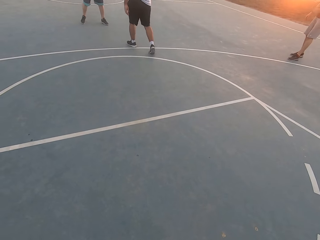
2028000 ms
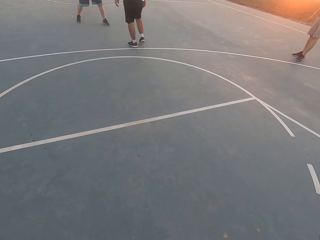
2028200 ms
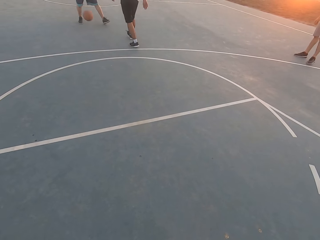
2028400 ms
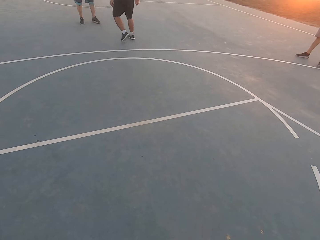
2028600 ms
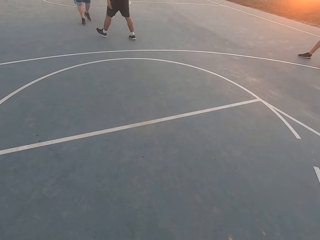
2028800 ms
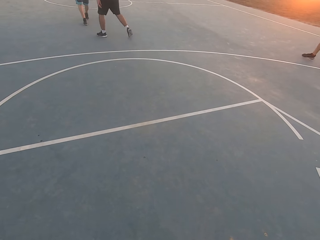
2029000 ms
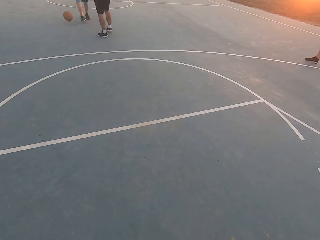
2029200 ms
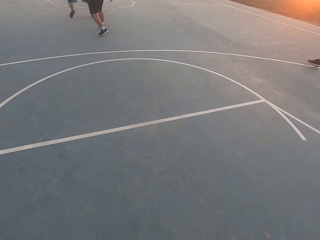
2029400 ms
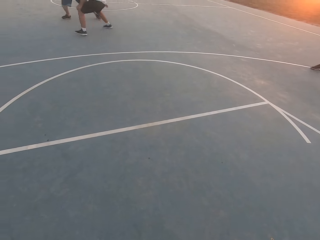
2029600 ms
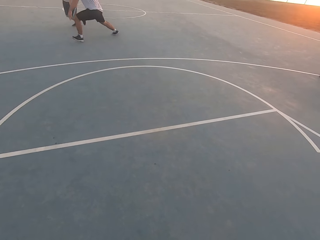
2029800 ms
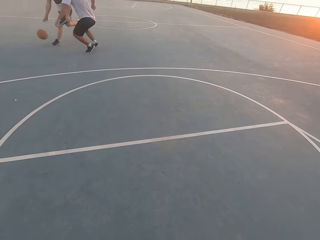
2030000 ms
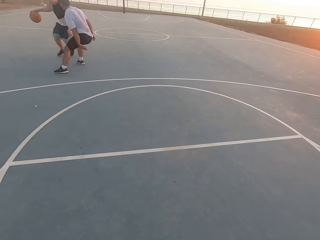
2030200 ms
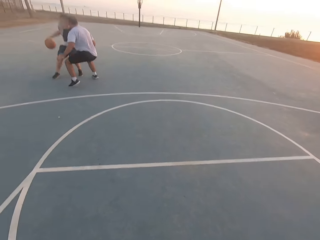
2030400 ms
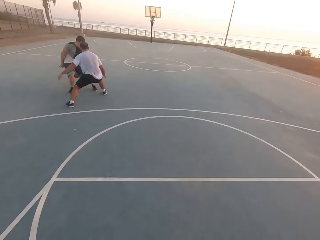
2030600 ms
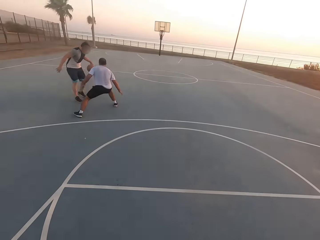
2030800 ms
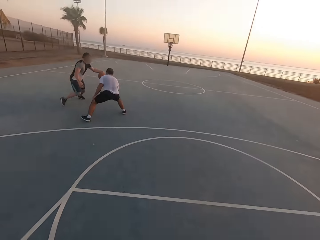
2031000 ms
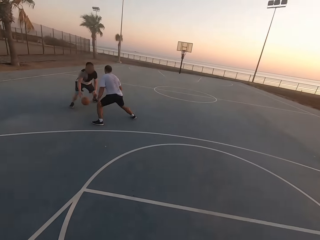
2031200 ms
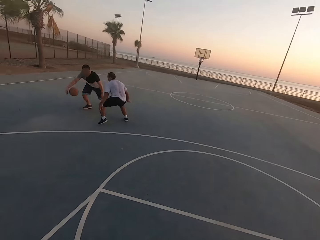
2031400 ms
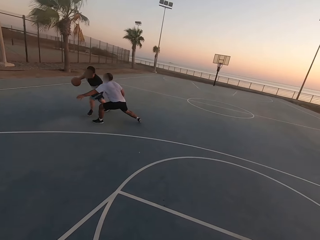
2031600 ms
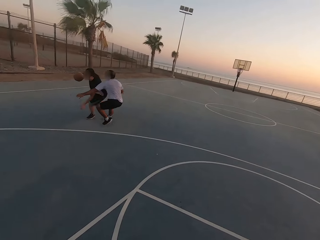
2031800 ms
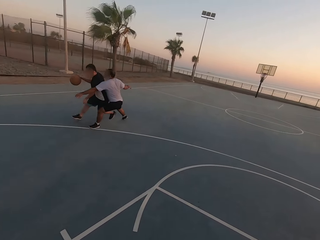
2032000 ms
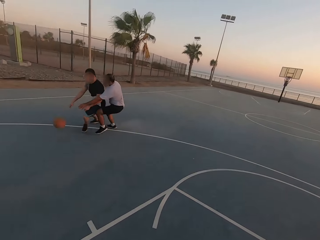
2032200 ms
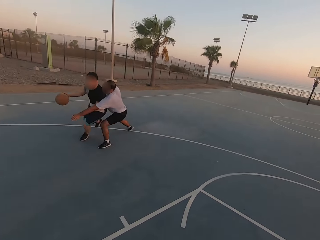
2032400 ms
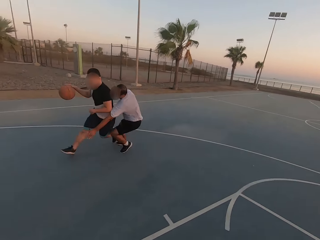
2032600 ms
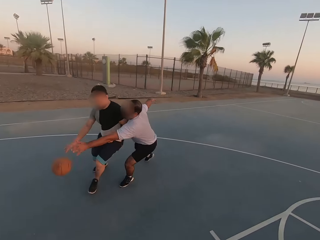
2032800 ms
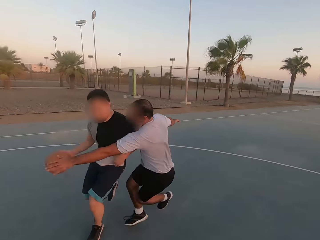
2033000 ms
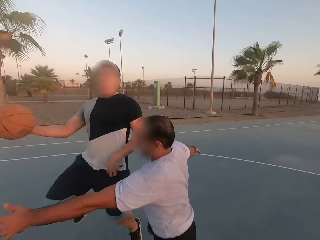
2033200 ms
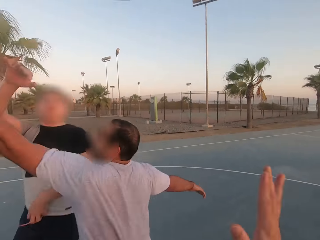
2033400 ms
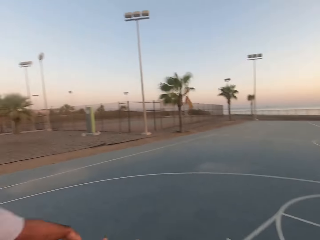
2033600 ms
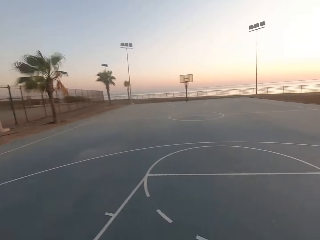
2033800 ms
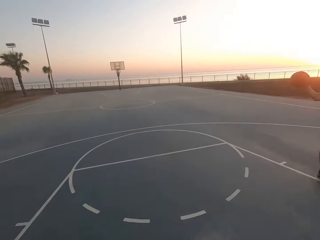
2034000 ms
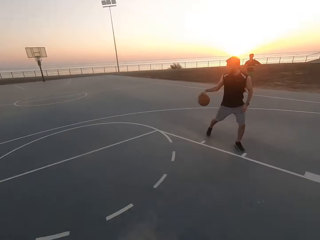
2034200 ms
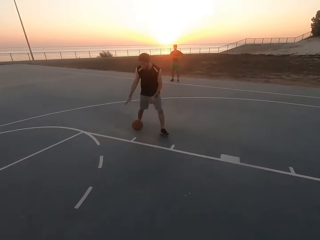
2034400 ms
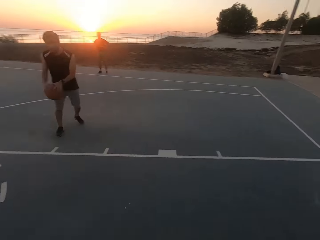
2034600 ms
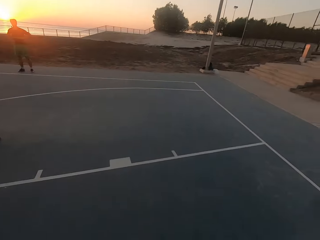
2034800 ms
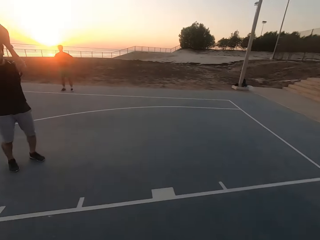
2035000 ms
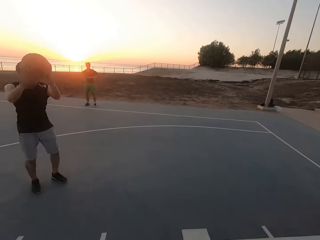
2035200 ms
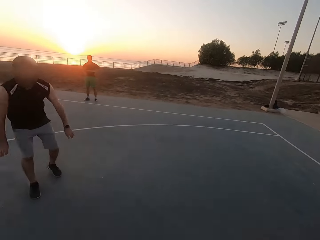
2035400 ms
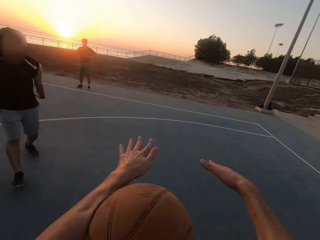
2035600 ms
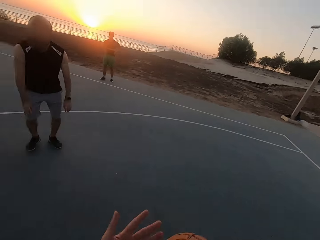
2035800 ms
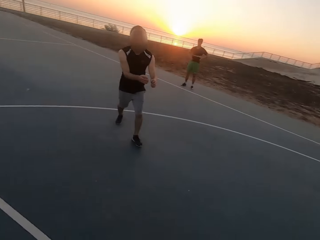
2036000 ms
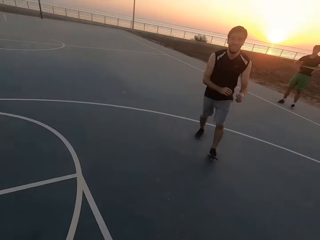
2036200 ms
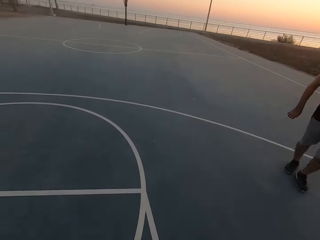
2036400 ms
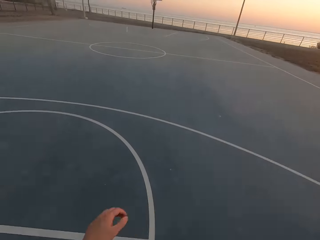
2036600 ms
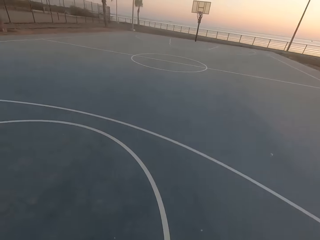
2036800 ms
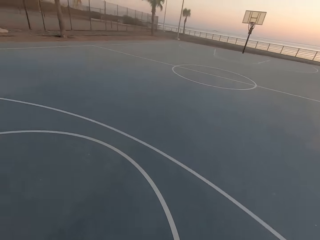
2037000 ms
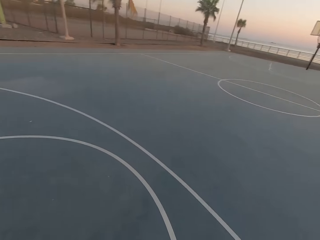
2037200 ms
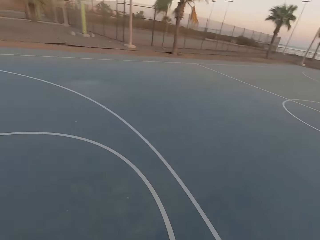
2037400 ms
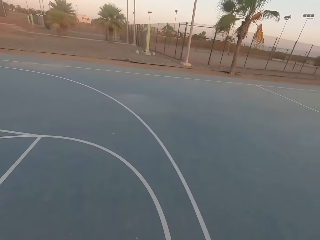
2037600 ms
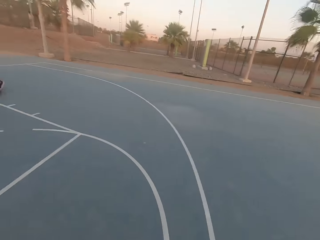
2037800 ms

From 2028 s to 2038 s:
A man shields. Another man throws the ball to the first man. The first man picks up the ball and dribbles the ball. The first man throws the ball to the camera wearer. The camera wearer picks up the ball and dribbles the ball.

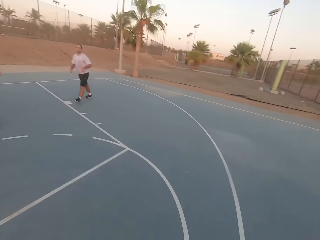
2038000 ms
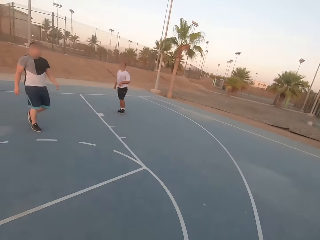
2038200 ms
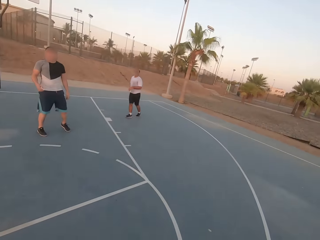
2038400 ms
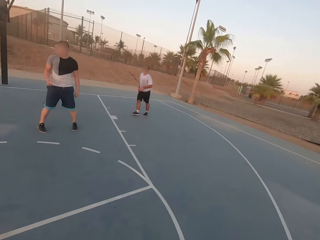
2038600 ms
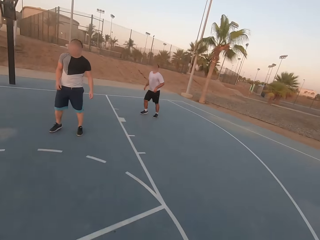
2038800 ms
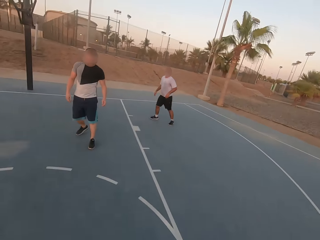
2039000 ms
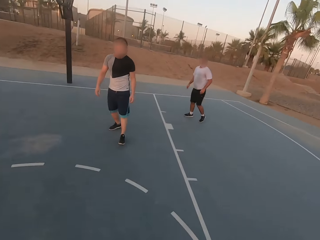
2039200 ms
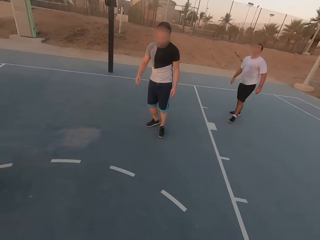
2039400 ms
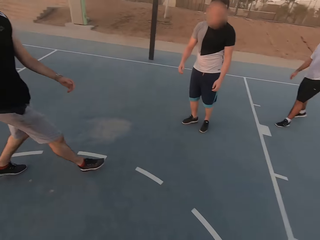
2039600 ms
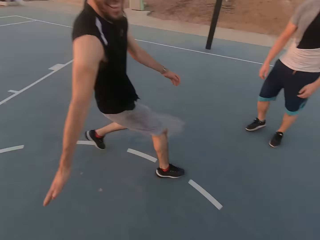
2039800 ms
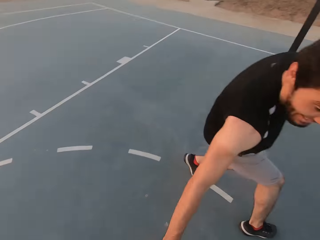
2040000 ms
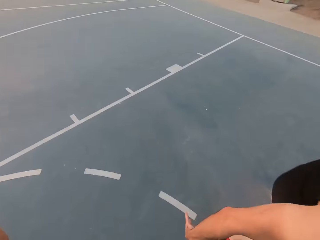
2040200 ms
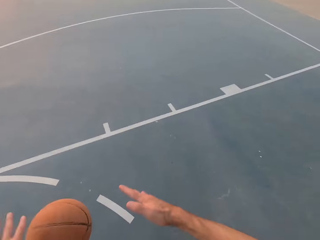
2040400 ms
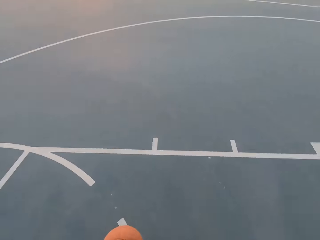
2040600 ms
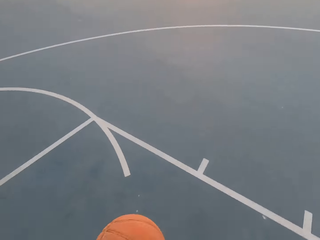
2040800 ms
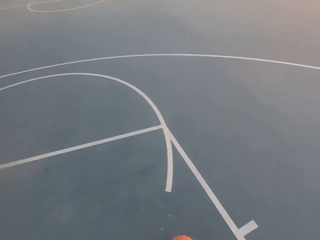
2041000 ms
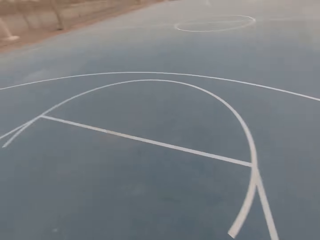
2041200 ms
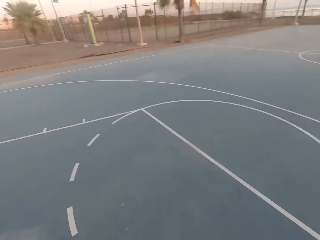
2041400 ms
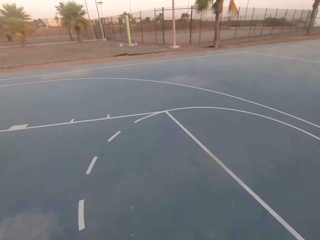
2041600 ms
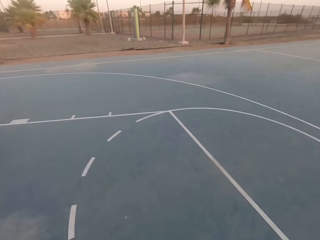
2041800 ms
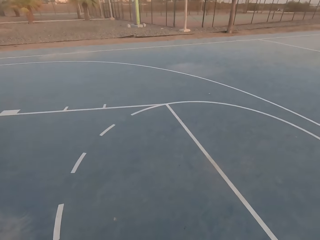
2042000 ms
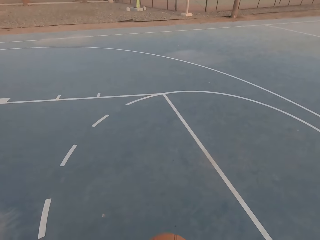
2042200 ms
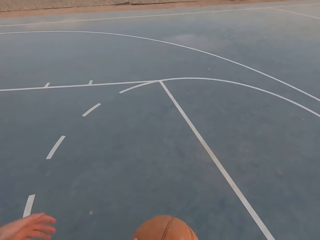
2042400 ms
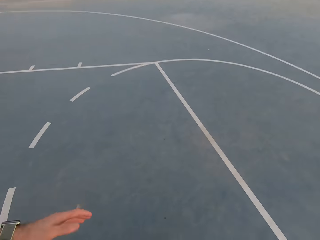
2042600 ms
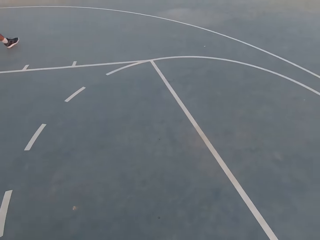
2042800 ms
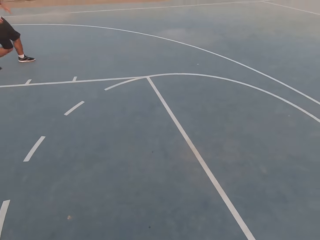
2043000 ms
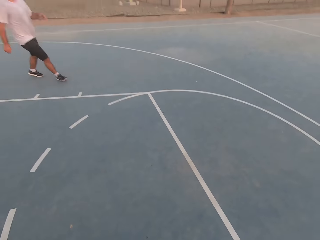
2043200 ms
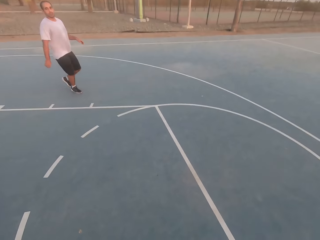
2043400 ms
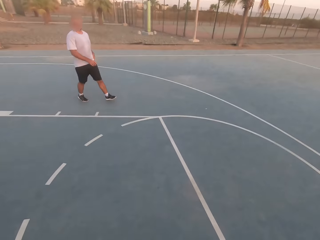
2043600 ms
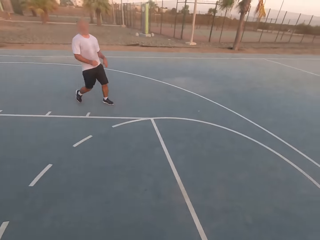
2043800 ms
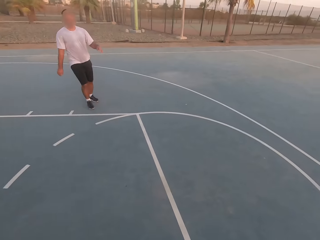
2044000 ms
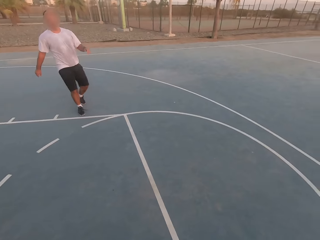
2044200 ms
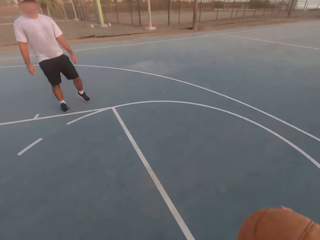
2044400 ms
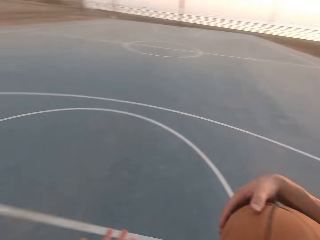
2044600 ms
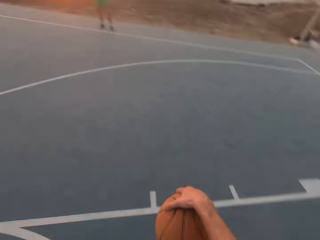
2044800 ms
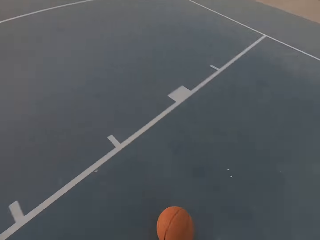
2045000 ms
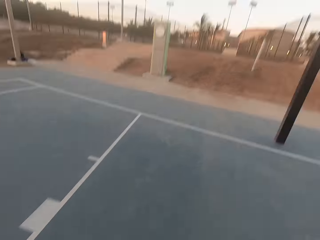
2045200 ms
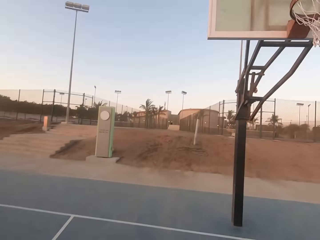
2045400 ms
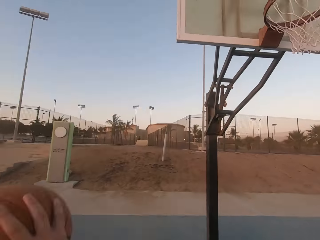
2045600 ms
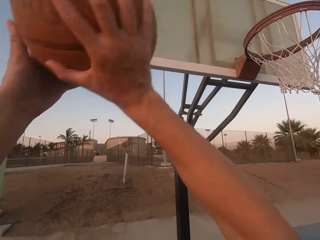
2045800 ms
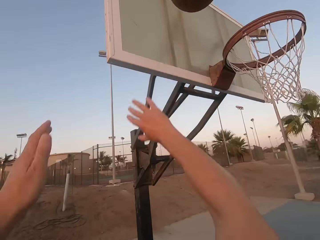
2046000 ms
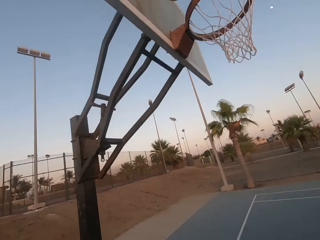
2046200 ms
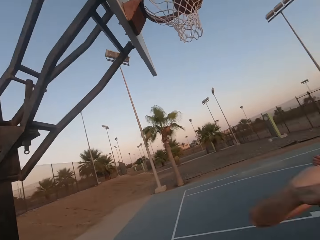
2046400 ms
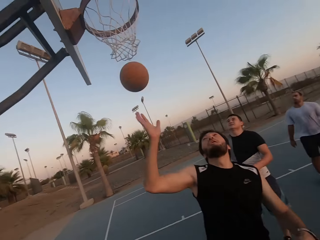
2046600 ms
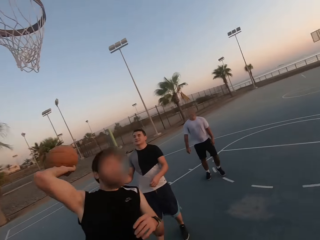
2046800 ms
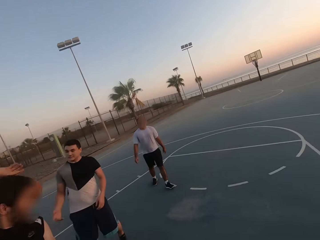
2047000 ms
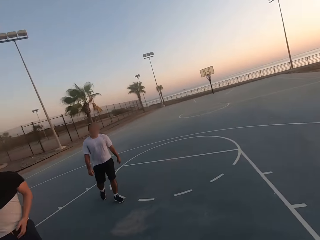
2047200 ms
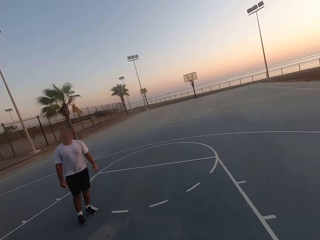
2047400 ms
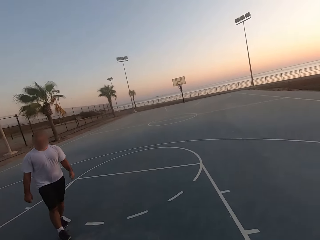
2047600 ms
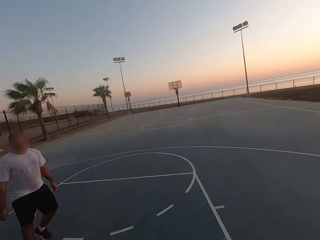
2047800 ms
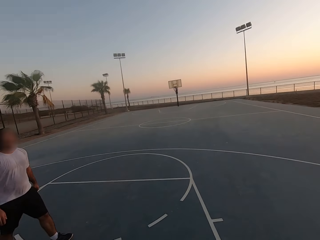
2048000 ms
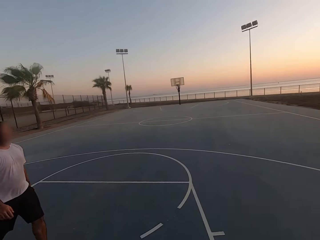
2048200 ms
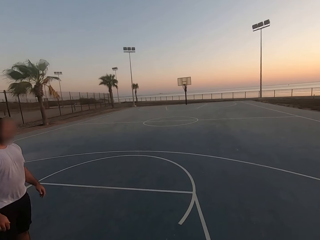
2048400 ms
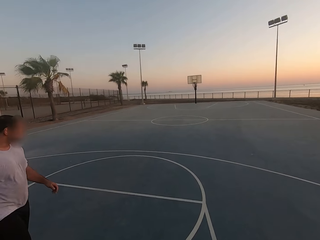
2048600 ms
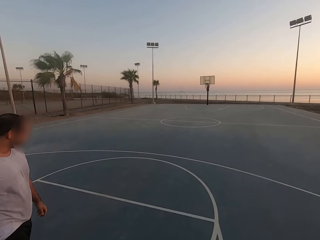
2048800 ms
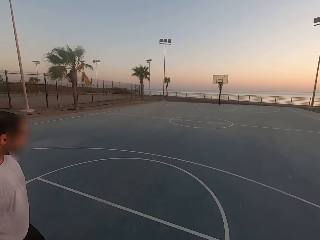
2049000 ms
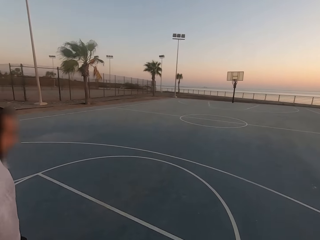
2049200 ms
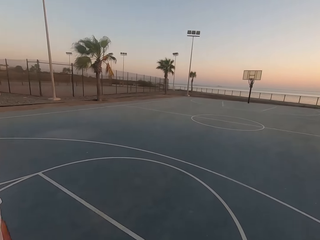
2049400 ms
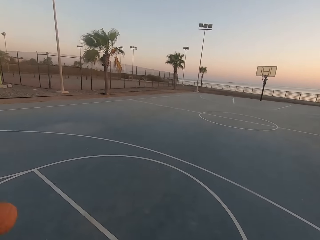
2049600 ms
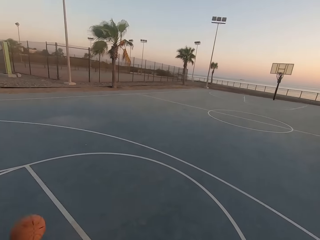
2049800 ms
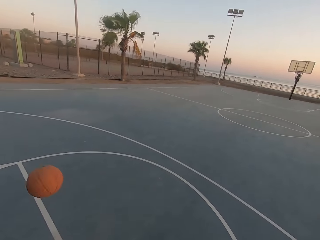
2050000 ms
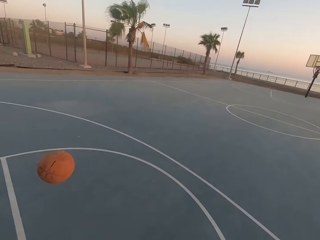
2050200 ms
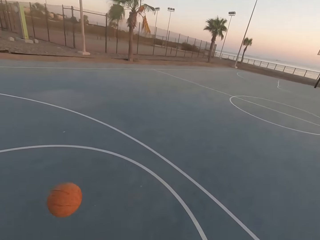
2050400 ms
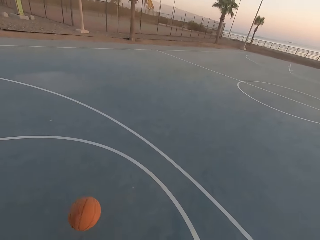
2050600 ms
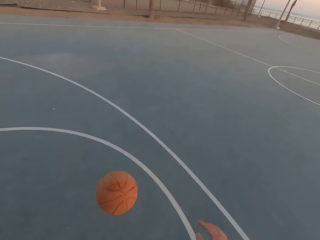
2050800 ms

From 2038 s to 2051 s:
A man walks. Another man walks. The camera wearer looks around and dribbles the ball. They dribble the ball again. A third man attacks the camera wearer. The camera wearer dribbles the ball. The second man walks. The camera wearer throws the ball in the loop. They make a basket and look around. The second man walks.
